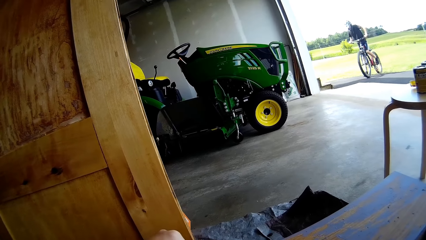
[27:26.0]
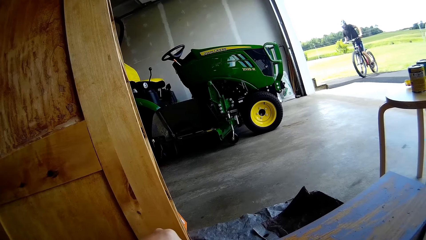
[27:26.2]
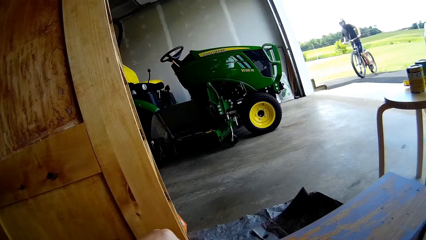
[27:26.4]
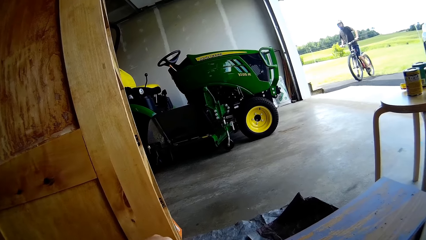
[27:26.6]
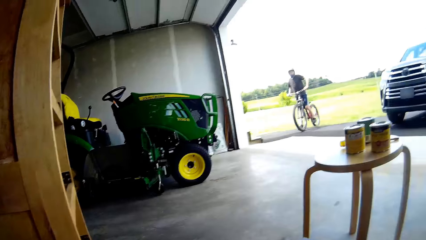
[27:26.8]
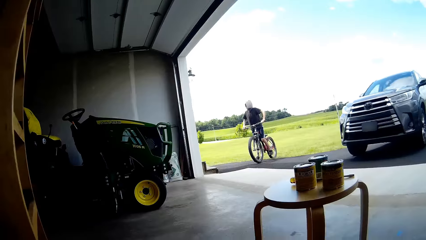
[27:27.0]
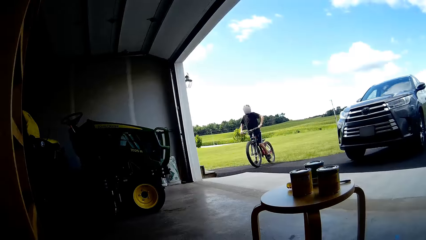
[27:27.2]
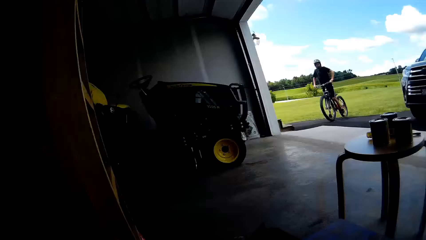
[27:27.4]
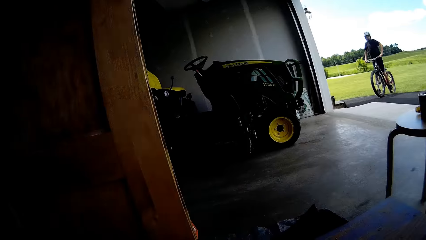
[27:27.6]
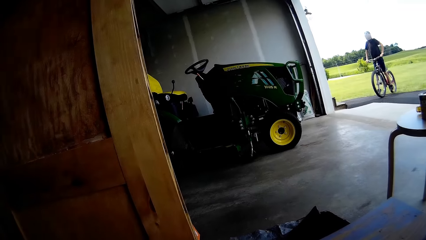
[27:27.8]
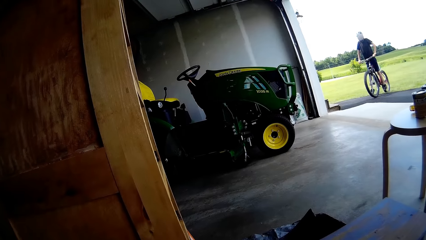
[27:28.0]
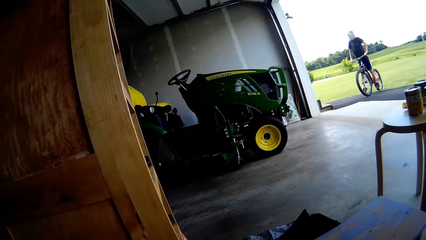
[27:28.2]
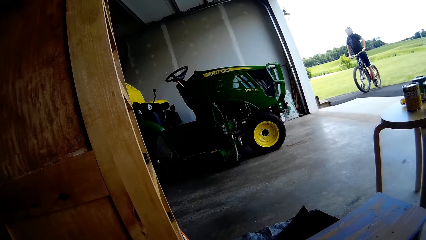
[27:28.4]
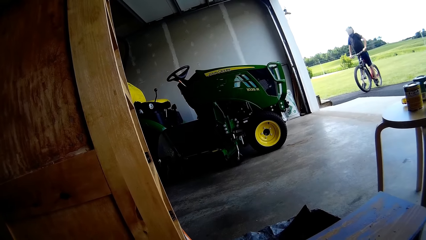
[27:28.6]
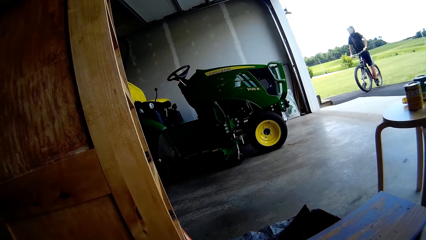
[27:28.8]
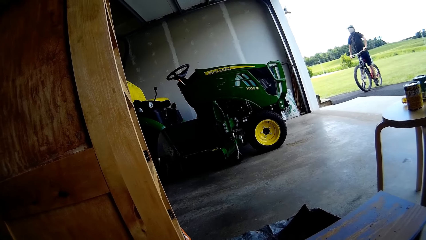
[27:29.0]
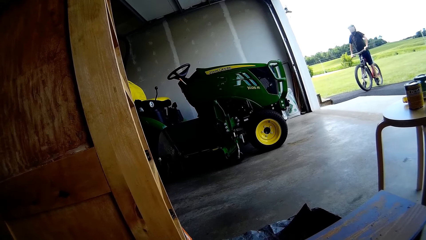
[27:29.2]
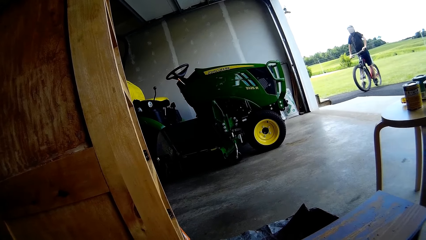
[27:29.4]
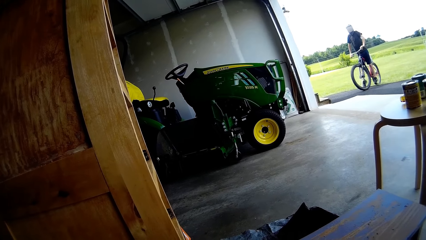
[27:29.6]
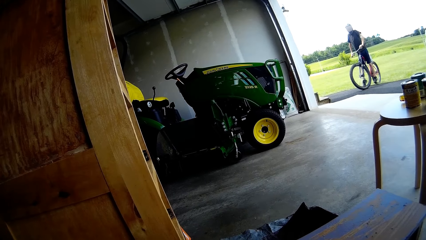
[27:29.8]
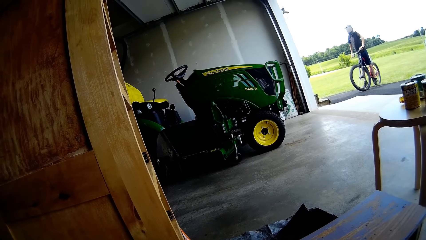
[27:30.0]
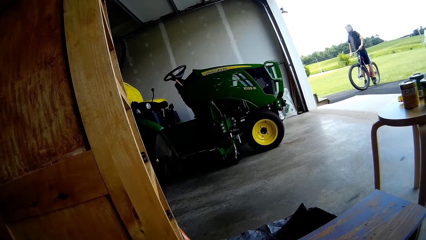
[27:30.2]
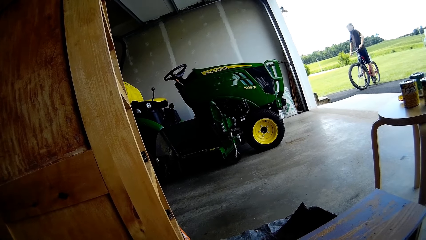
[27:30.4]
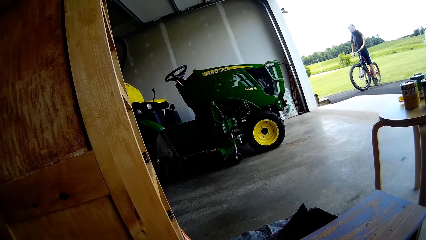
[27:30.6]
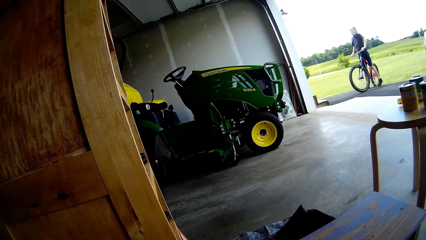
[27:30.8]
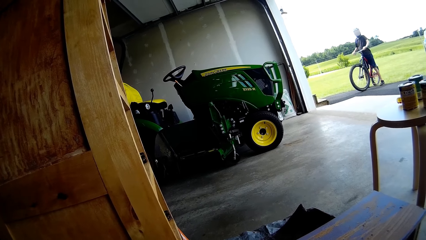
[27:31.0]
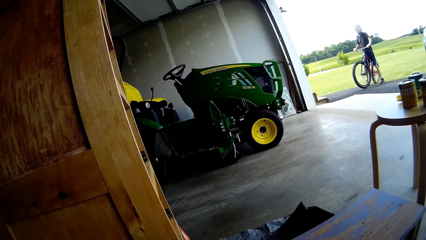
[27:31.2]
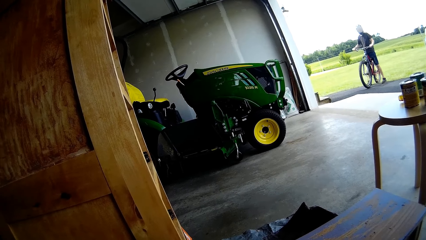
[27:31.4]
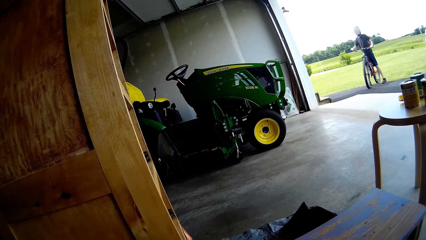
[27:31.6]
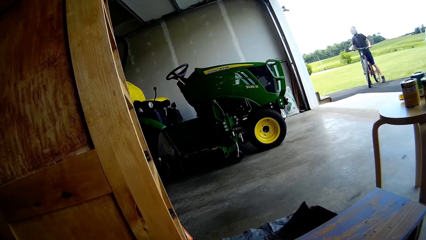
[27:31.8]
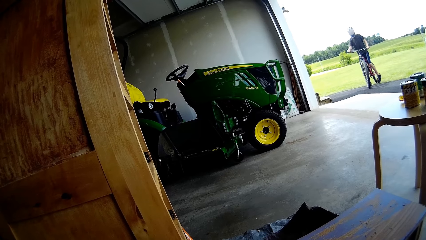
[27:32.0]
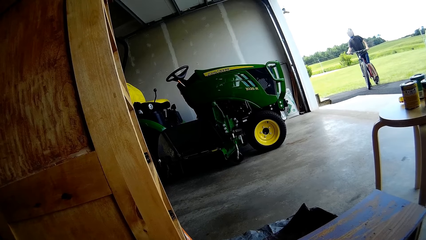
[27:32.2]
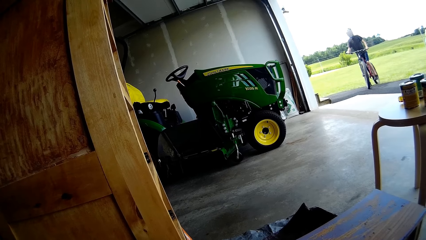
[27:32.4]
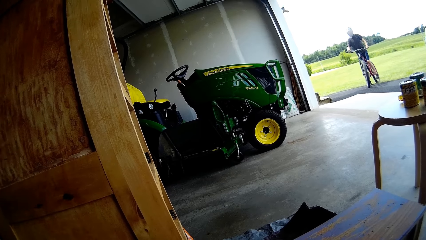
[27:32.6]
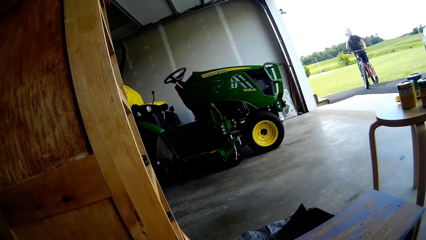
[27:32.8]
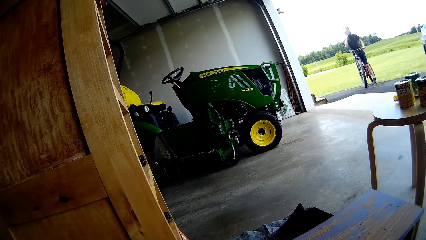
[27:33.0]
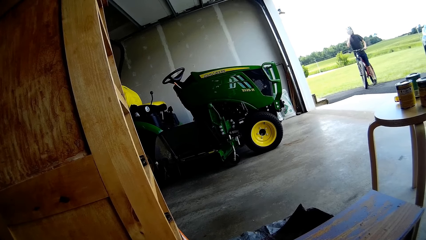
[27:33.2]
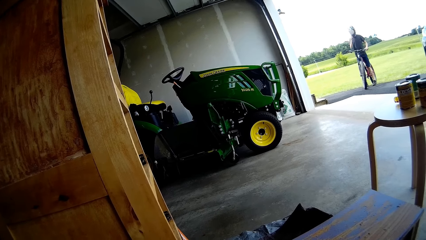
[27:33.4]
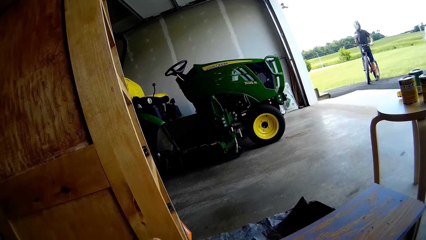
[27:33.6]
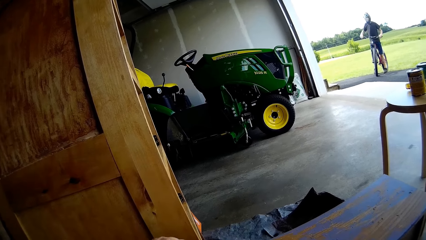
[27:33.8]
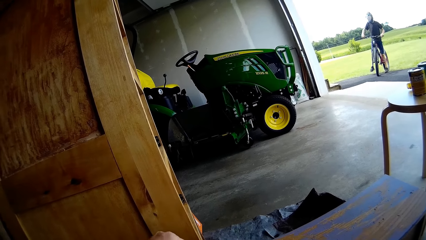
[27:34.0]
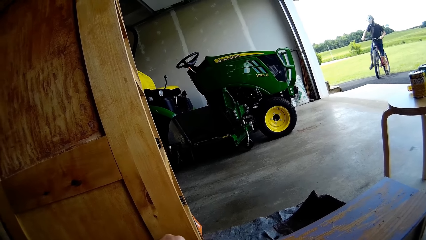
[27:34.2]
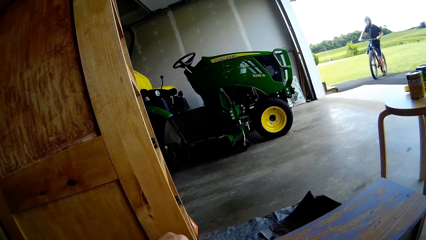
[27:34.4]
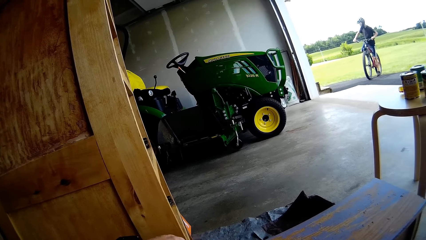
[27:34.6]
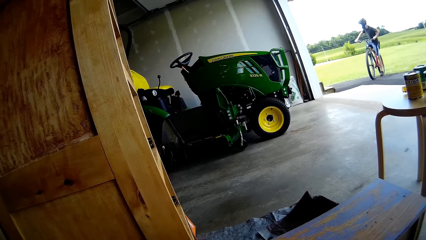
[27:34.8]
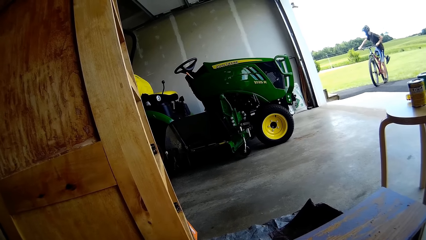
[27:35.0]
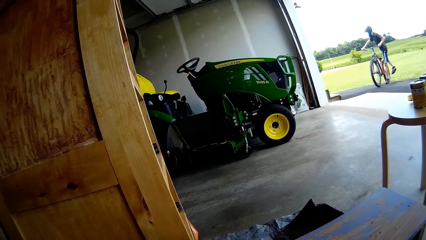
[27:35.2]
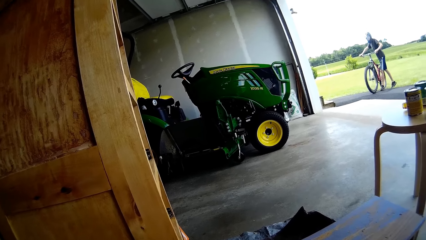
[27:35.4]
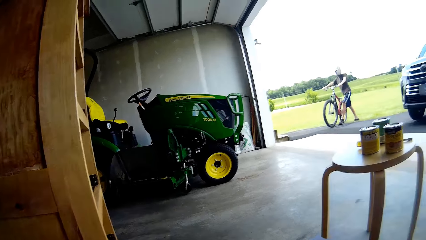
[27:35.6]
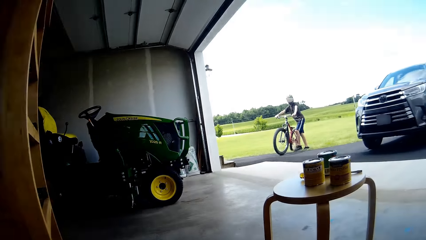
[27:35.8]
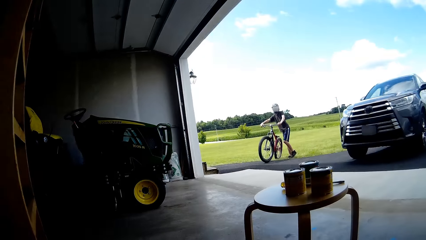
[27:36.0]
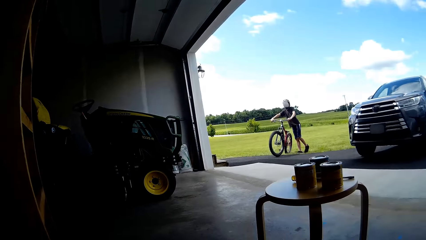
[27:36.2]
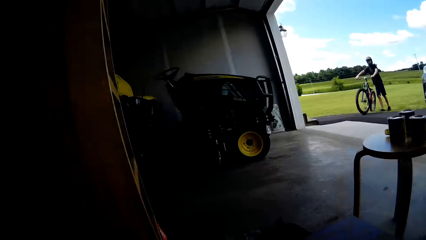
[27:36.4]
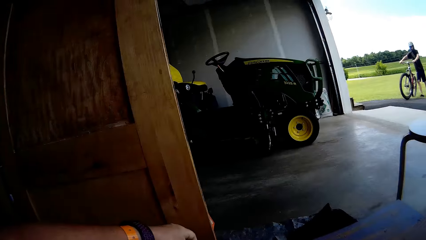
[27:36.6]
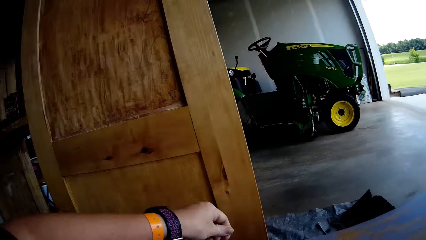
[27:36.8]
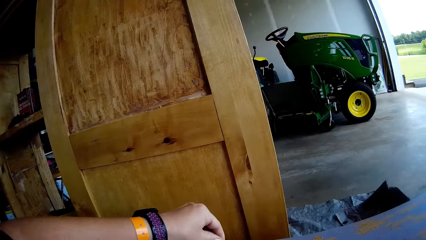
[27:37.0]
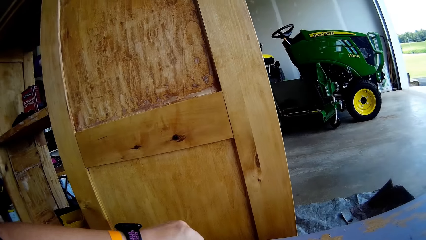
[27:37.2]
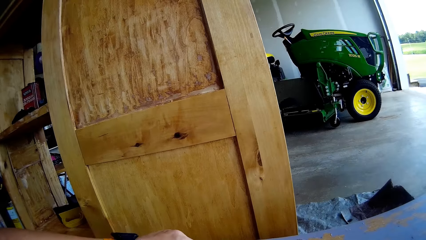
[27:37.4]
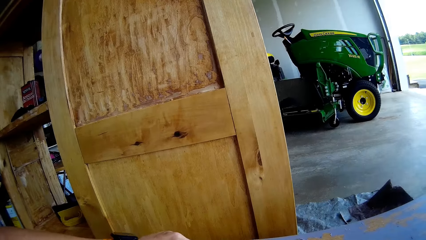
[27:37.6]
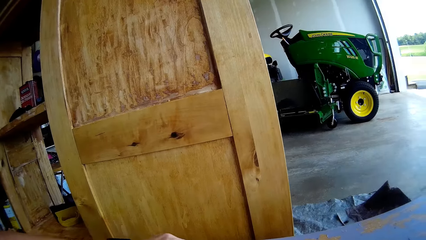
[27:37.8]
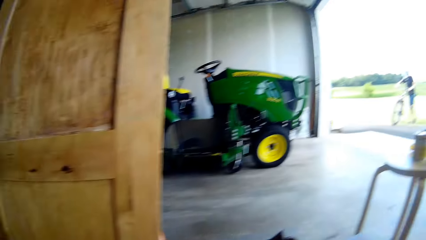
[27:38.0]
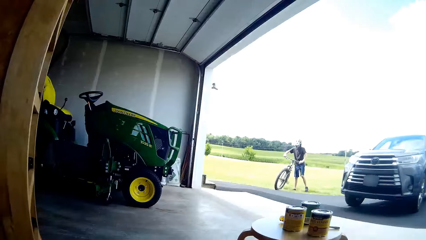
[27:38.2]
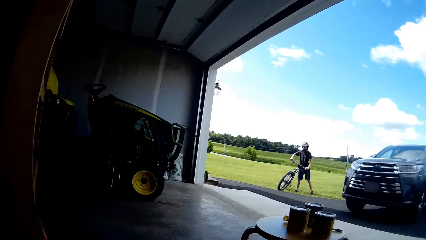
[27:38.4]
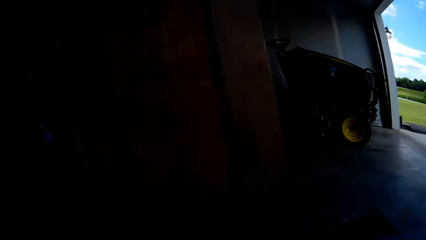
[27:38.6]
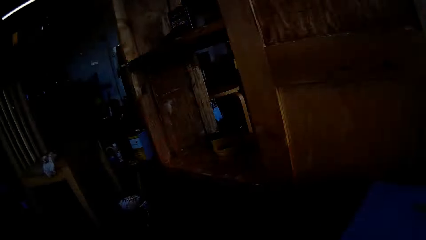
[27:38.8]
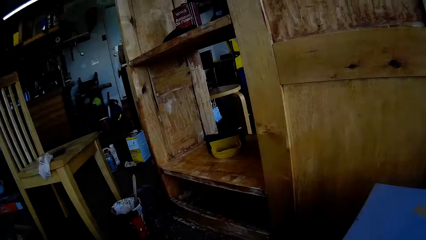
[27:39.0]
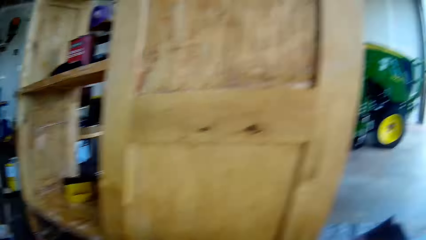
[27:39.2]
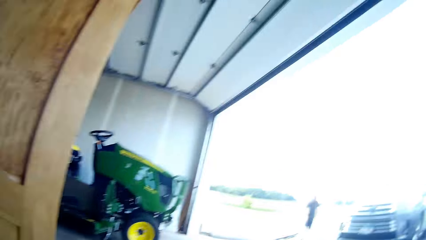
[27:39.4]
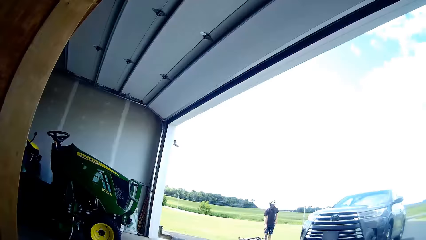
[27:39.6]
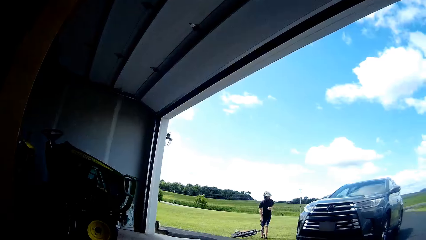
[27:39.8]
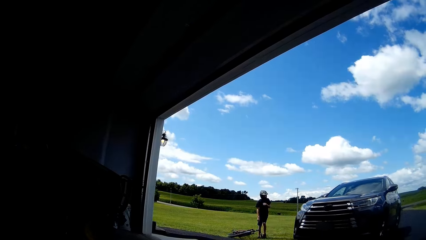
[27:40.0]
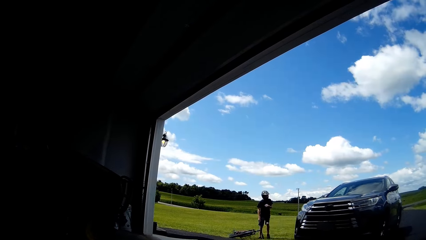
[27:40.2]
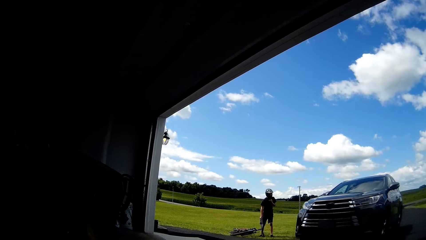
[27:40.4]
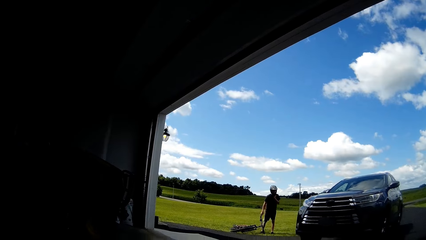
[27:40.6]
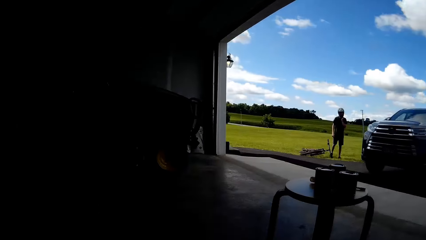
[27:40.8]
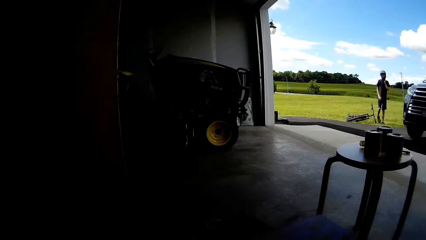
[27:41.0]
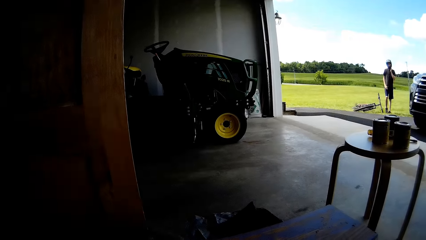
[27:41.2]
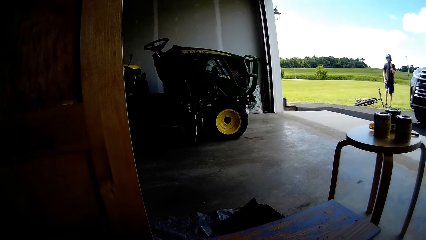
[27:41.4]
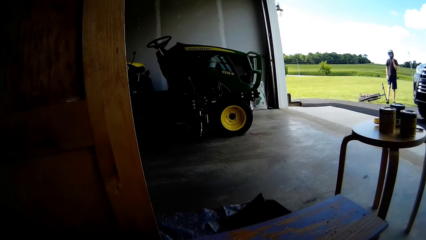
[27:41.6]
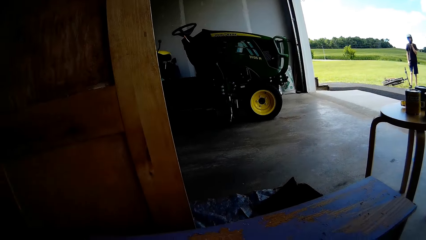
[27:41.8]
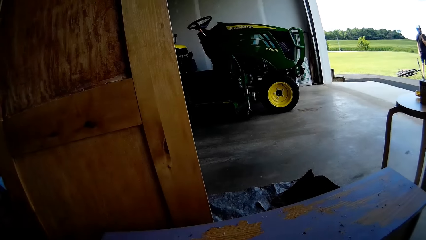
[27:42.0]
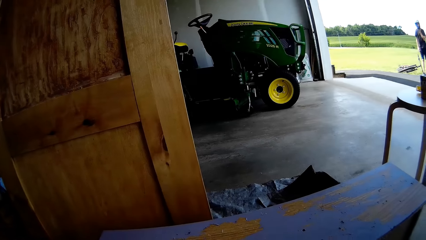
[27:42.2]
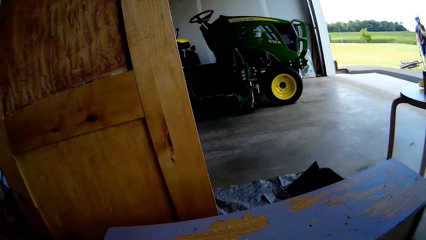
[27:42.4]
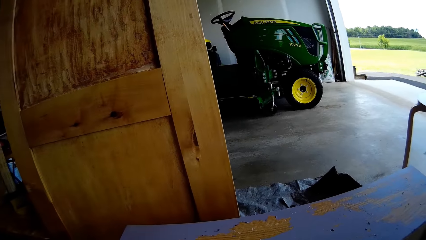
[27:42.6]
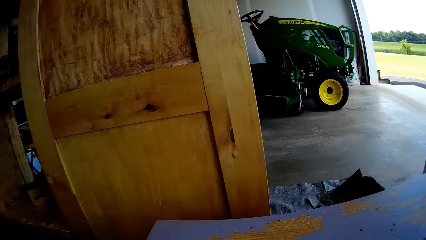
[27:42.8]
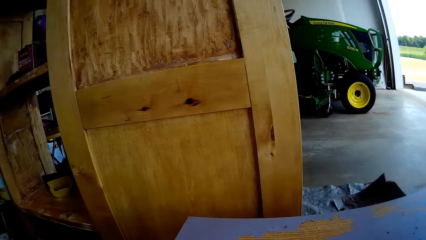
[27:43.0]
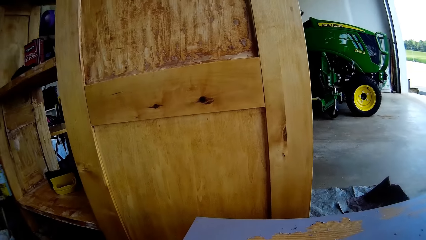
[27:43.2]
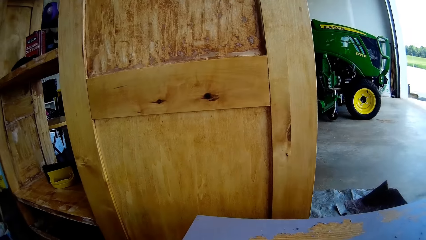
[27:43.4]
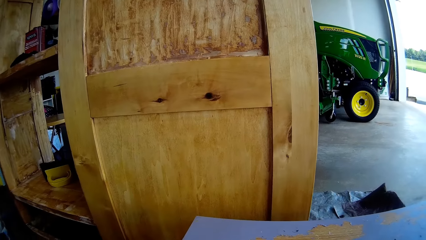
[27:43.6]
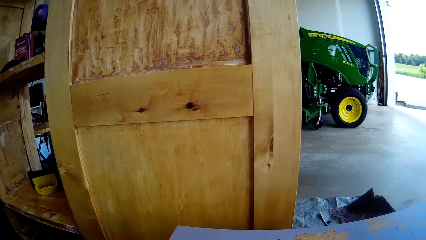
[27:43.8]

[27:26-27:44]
The camera wearer removes the paint on the wooden structure. A person steps on the ground and moves the hand to the face. Another person moves from the bicycle. The camera wearer moves the hand and looks around. The first person moves the bicycle down and moves the hand to the chin.
